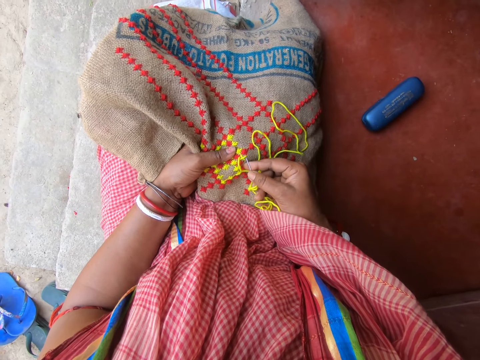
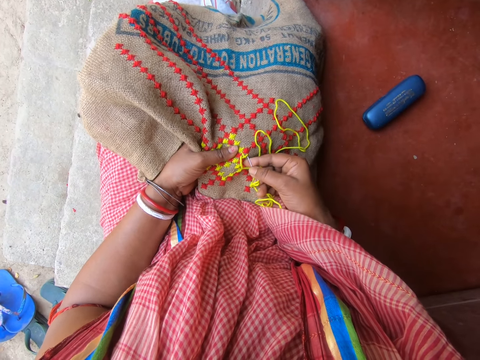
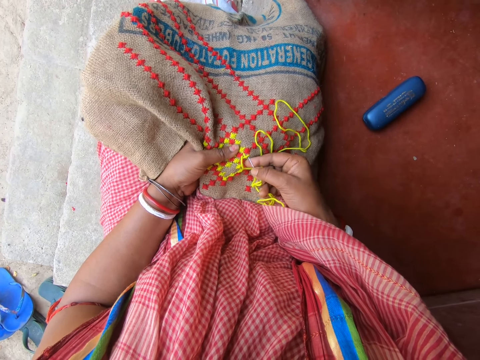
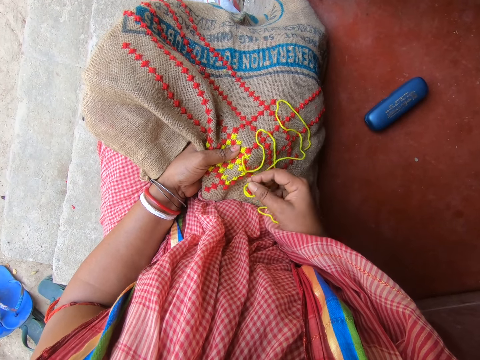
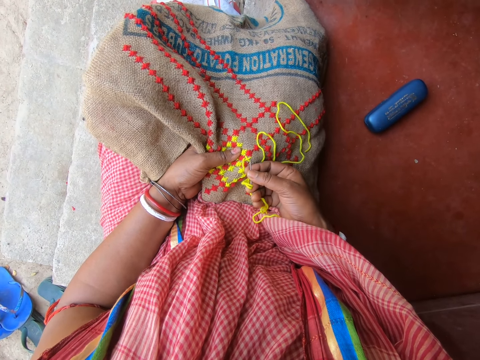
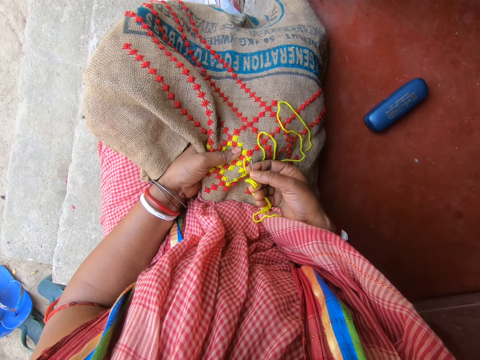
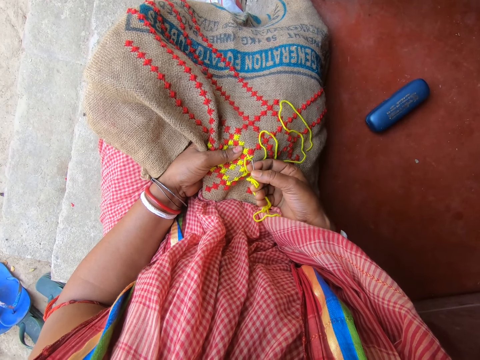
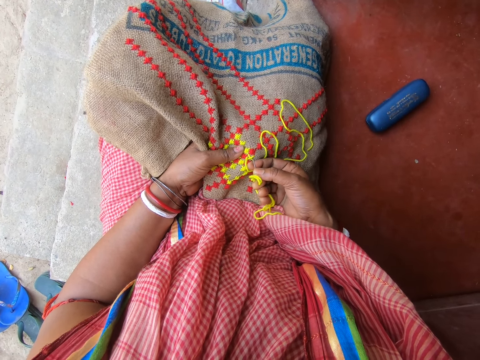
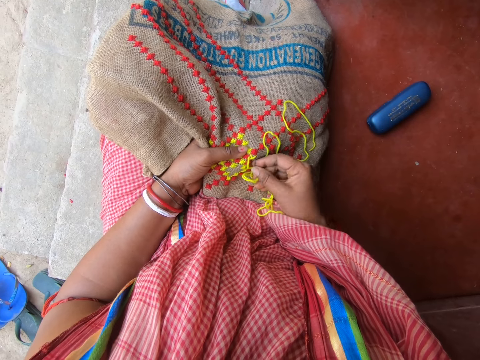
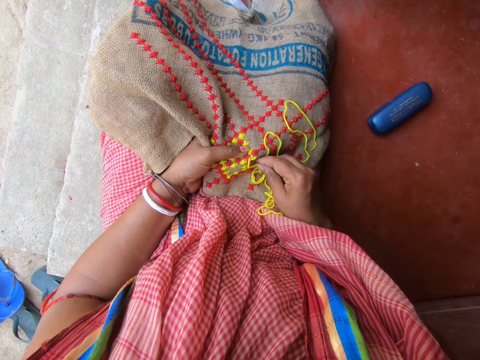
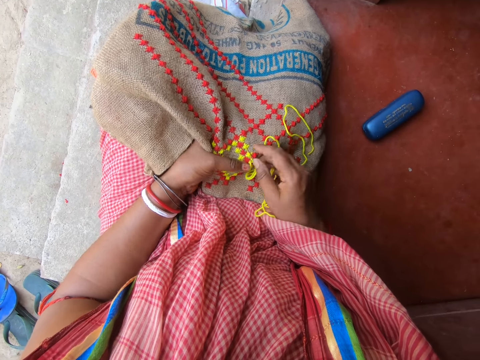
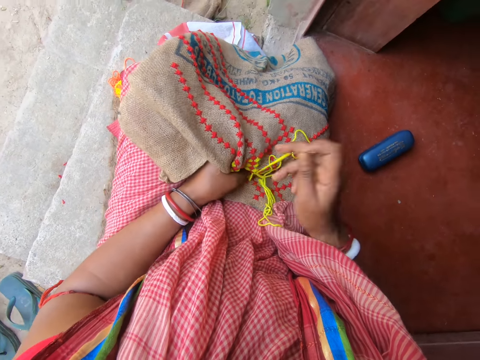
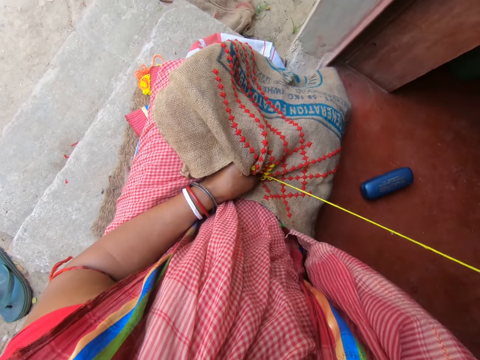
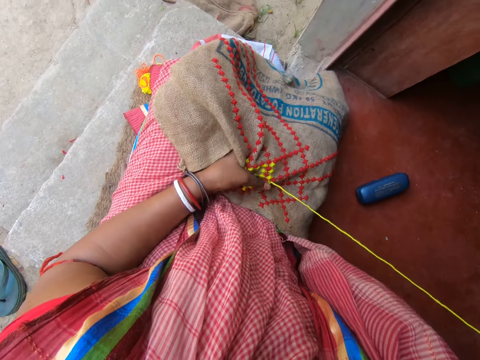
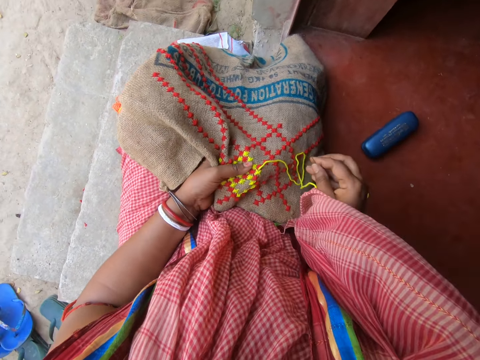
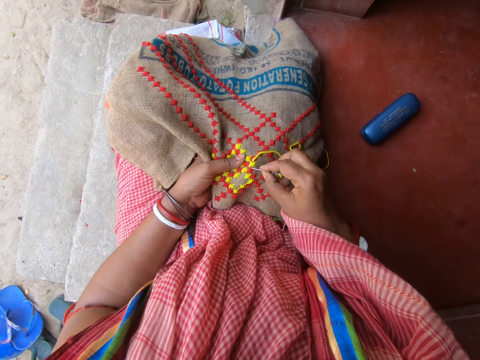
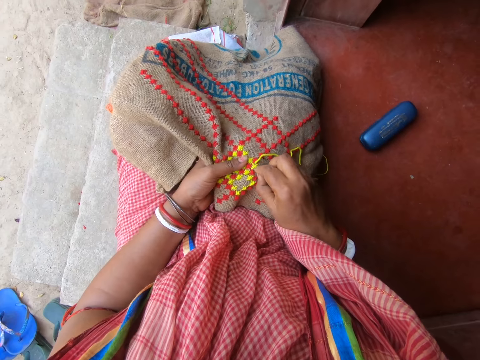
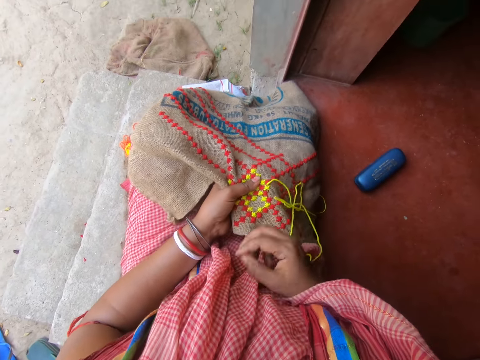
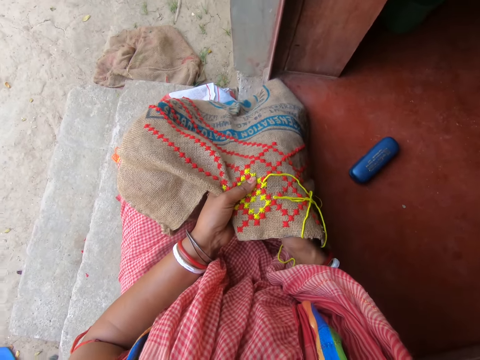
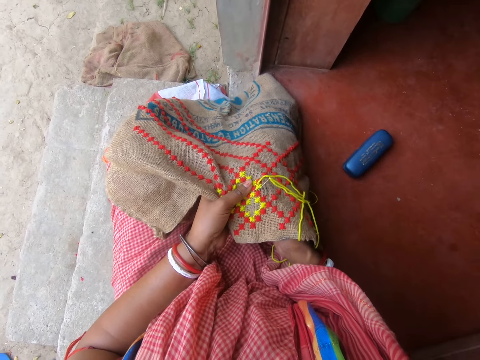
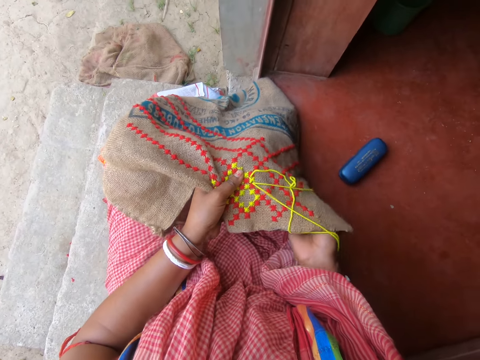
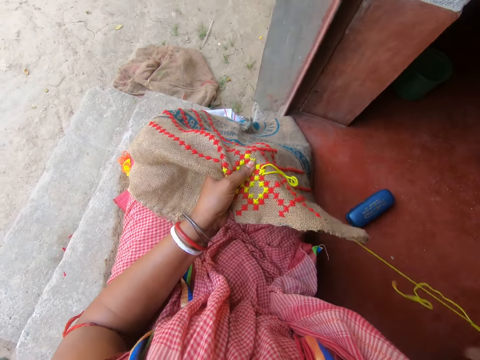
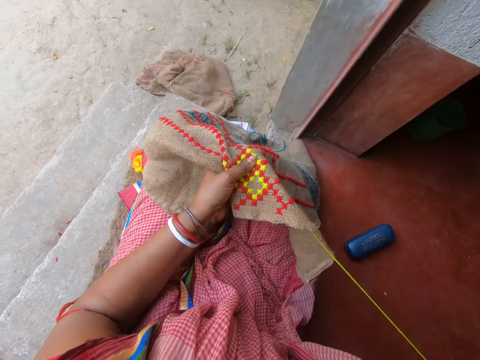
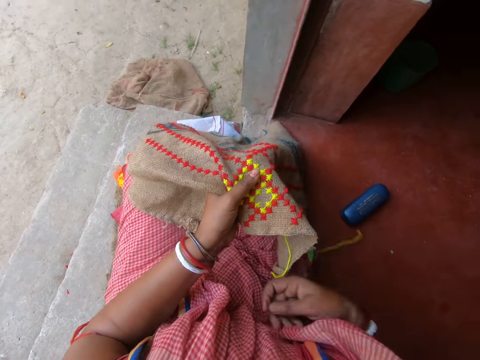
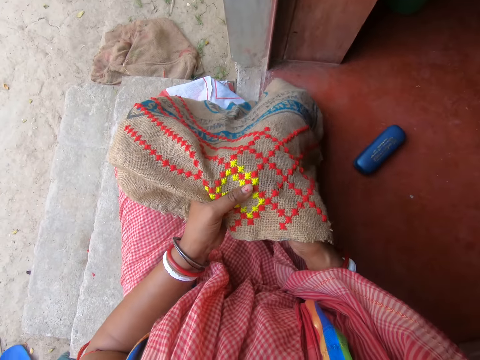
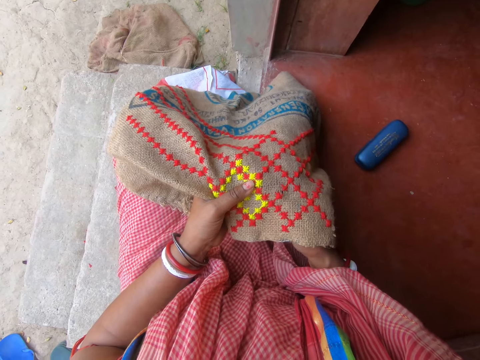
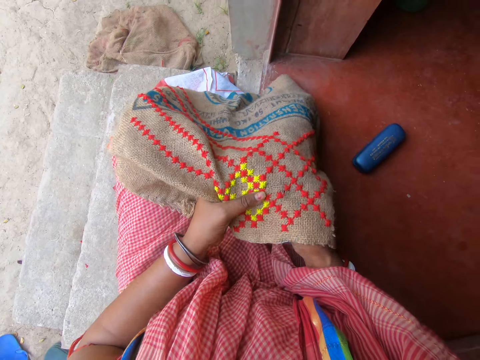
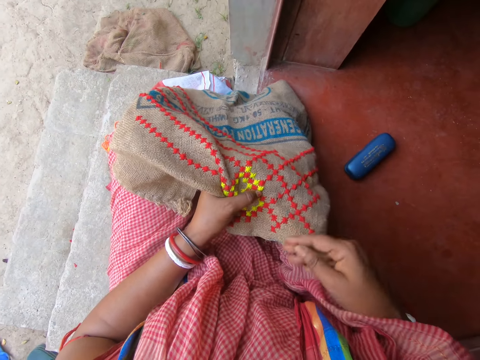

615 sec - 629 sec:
The camera wearer sews a mat with a needle. They sew the mat with a needle again. They interact with a woman and a man. They talk with a person.

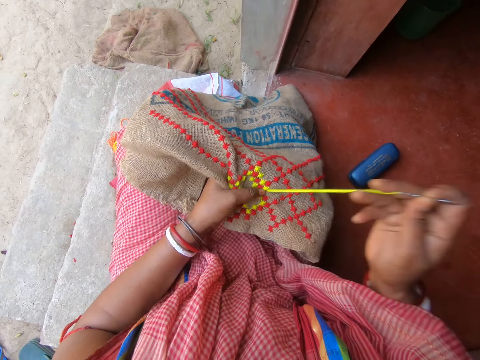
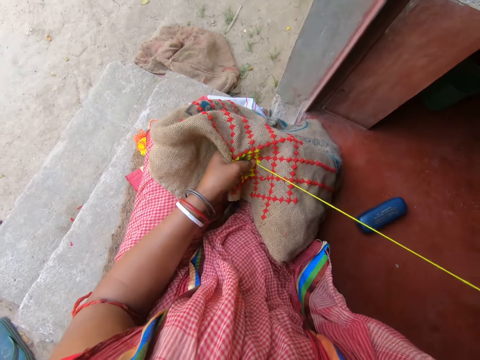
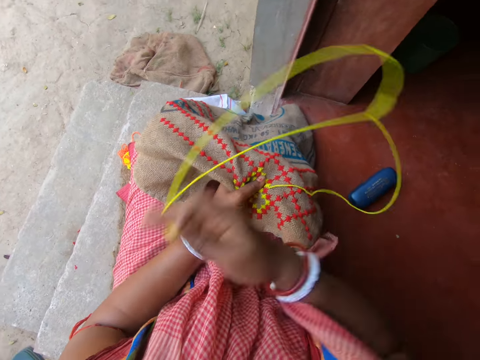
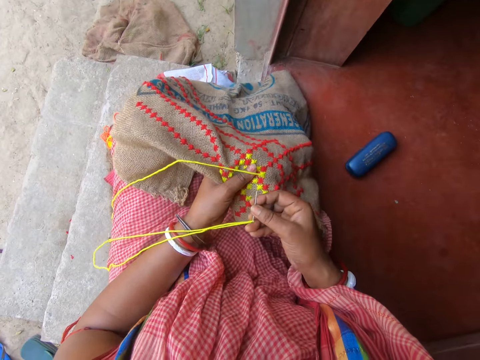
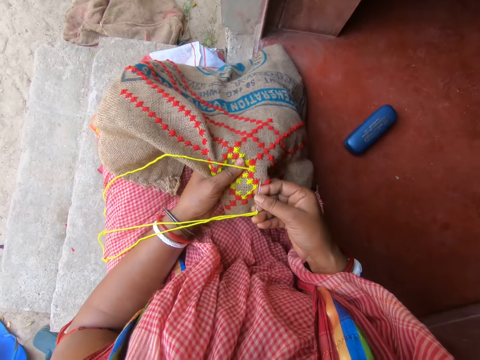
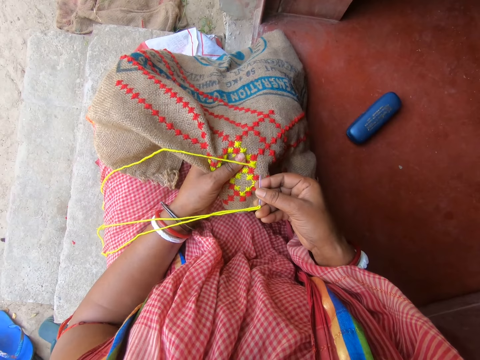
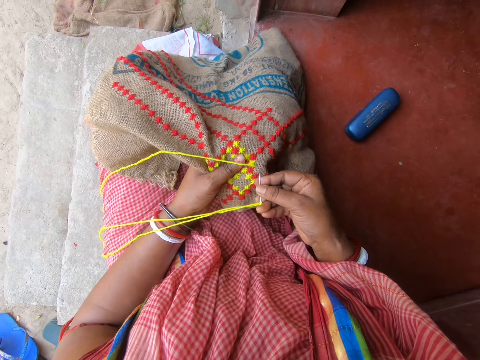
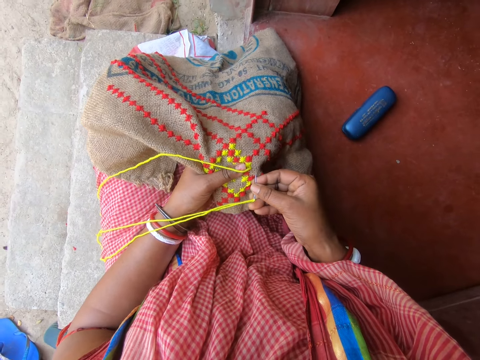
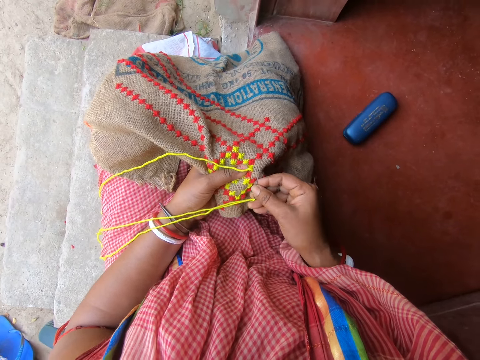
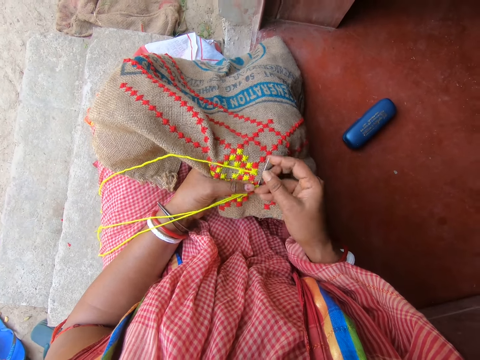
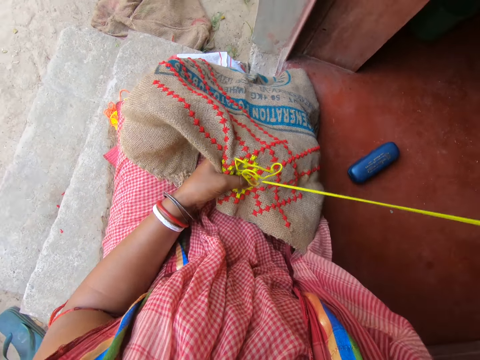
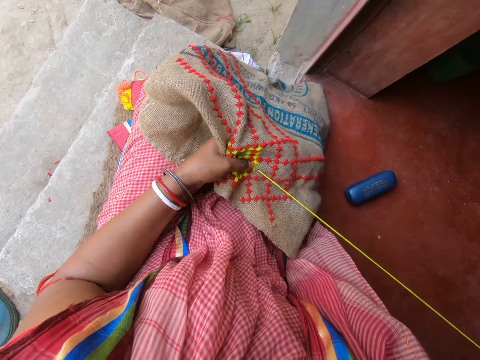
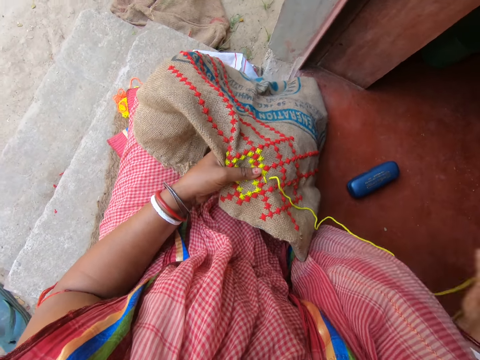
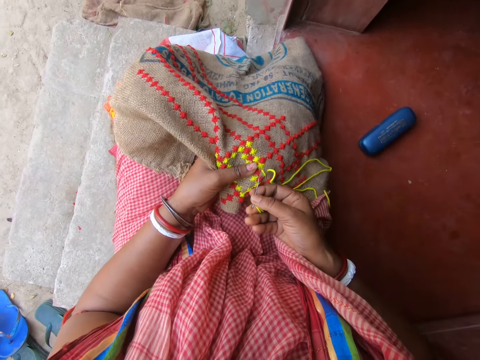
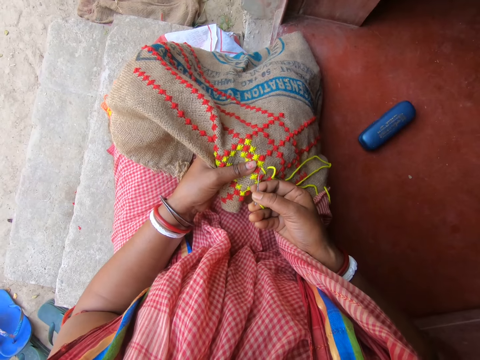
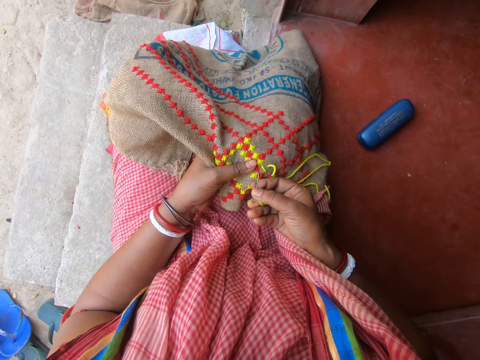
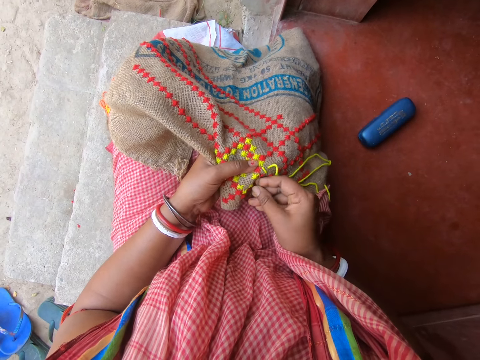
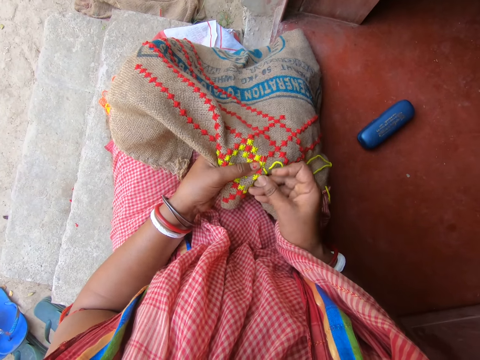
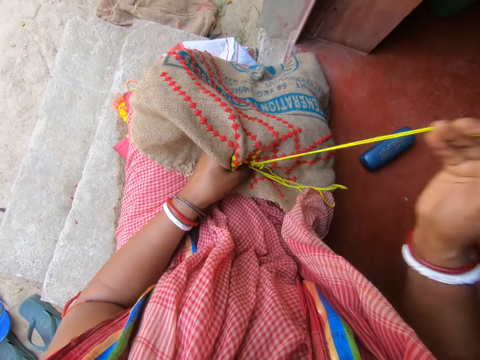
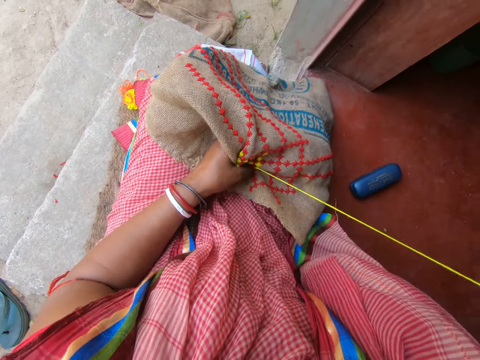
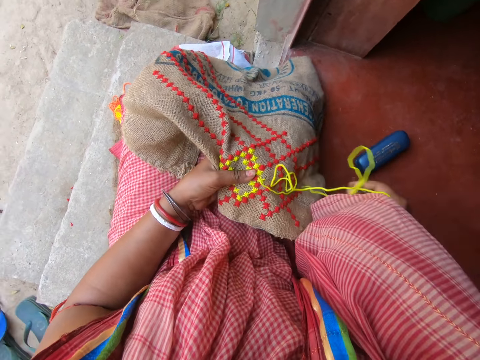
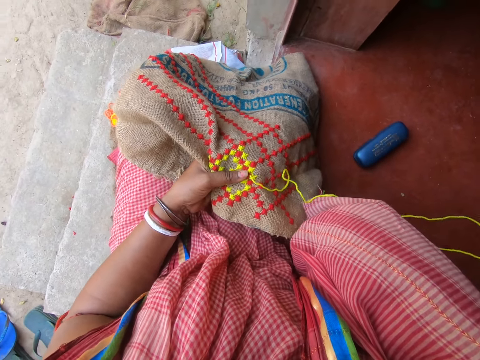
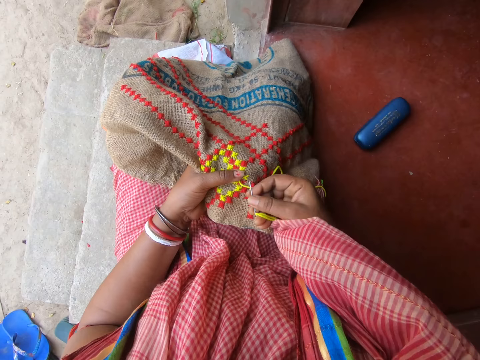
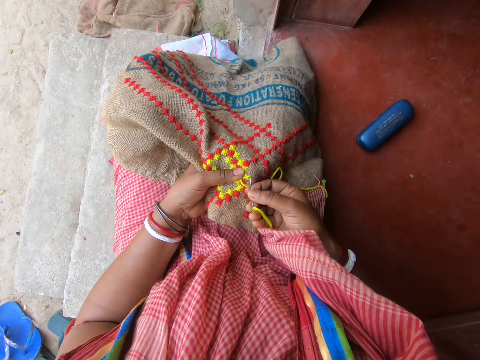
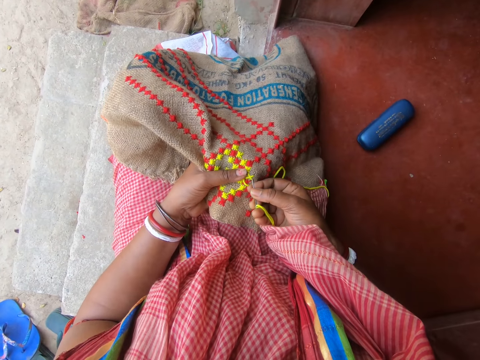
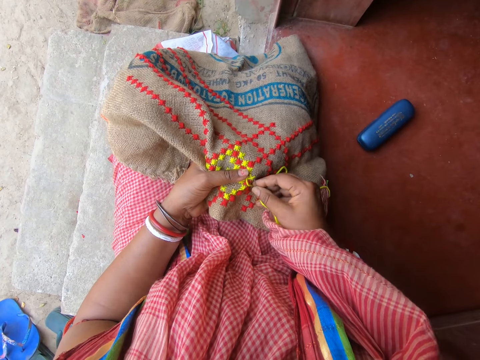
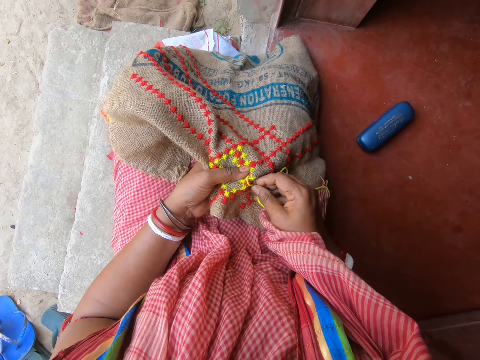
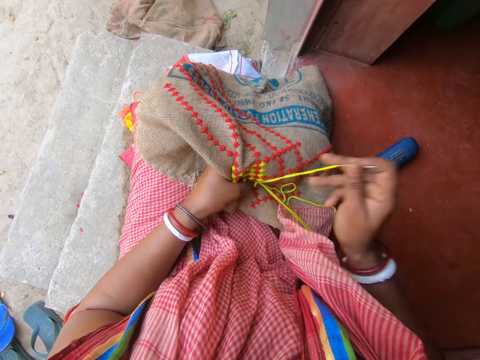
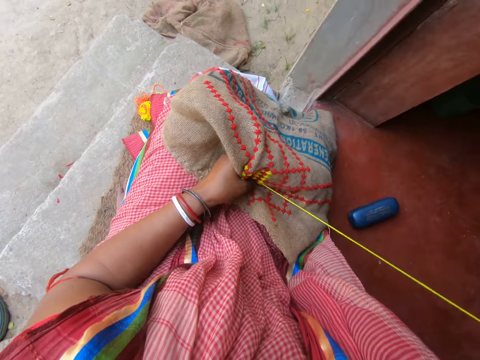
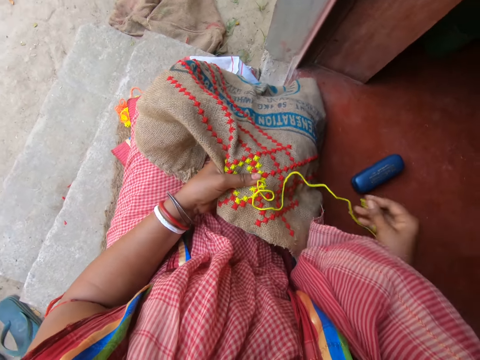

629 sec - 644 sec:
The camera wearer sews a mat with a needle repeatedly.
